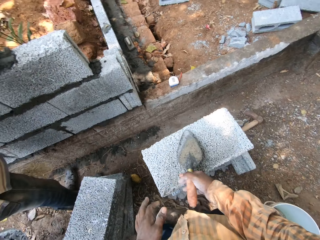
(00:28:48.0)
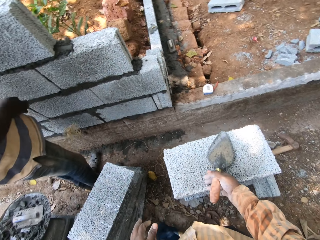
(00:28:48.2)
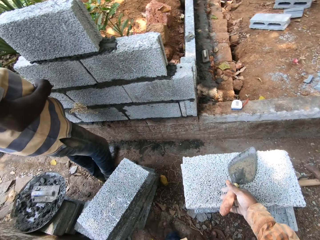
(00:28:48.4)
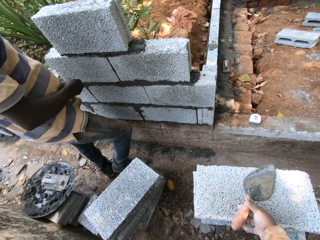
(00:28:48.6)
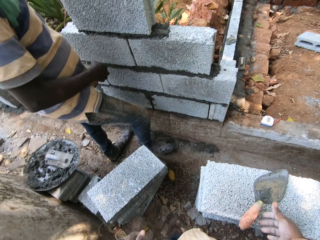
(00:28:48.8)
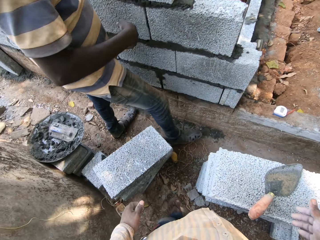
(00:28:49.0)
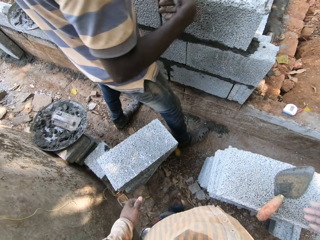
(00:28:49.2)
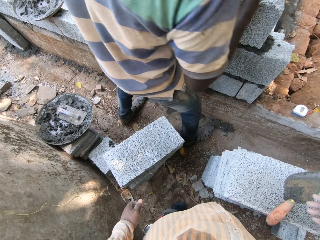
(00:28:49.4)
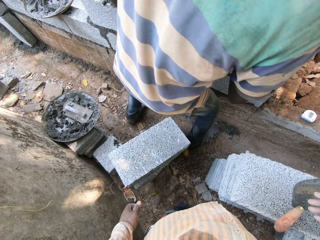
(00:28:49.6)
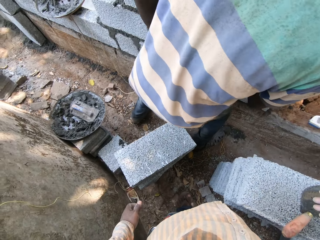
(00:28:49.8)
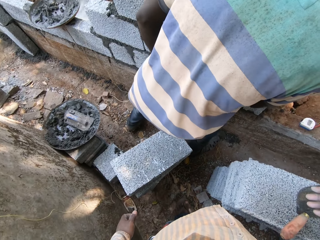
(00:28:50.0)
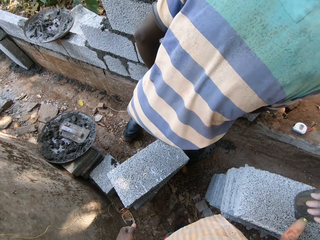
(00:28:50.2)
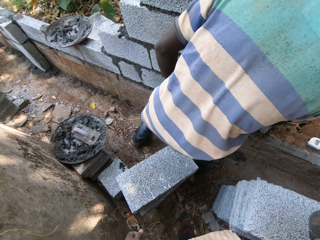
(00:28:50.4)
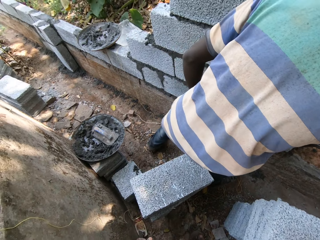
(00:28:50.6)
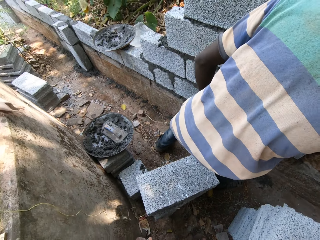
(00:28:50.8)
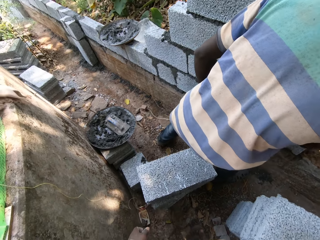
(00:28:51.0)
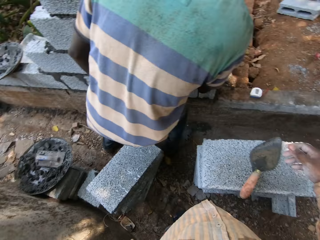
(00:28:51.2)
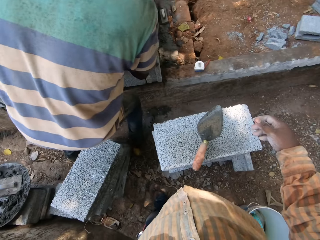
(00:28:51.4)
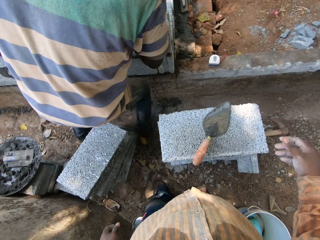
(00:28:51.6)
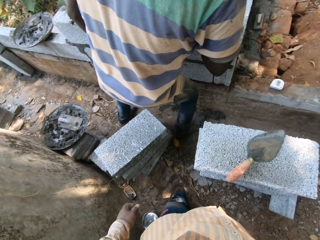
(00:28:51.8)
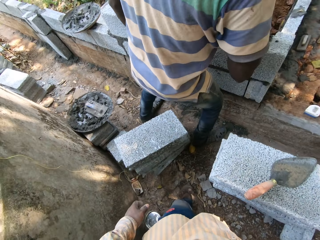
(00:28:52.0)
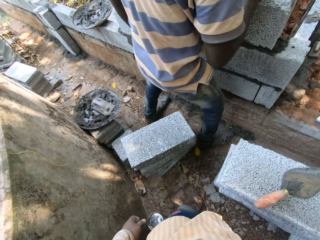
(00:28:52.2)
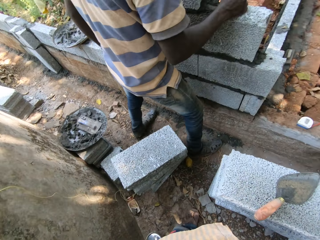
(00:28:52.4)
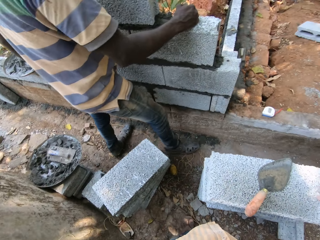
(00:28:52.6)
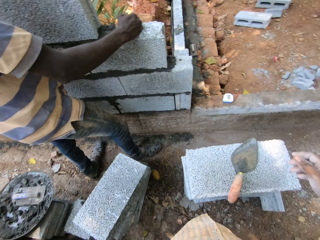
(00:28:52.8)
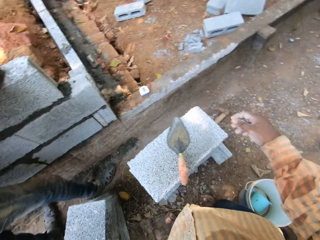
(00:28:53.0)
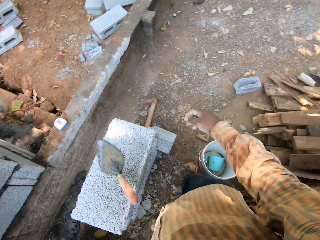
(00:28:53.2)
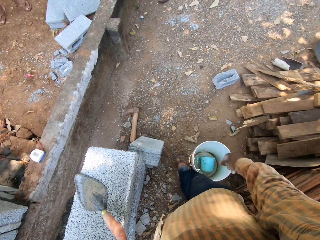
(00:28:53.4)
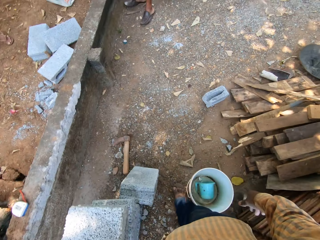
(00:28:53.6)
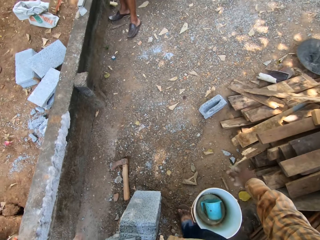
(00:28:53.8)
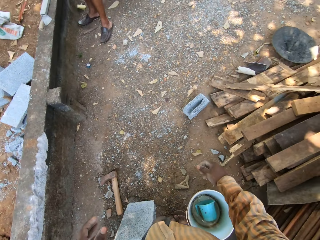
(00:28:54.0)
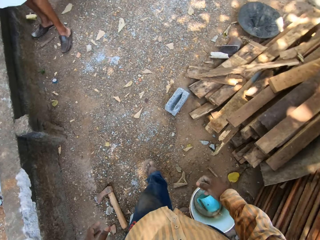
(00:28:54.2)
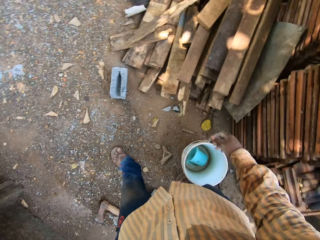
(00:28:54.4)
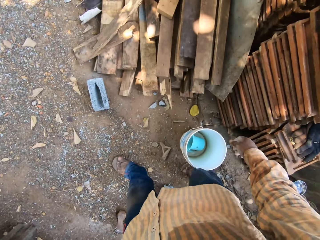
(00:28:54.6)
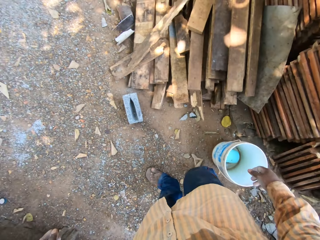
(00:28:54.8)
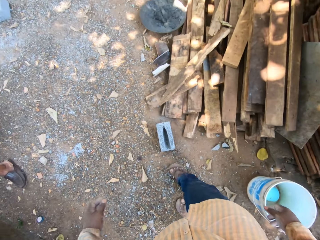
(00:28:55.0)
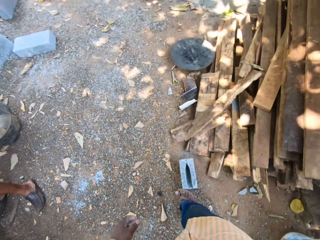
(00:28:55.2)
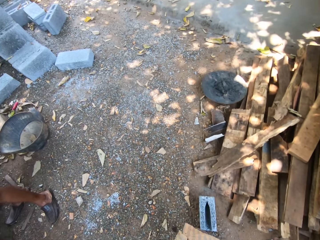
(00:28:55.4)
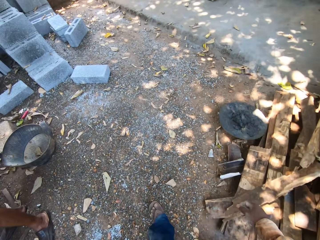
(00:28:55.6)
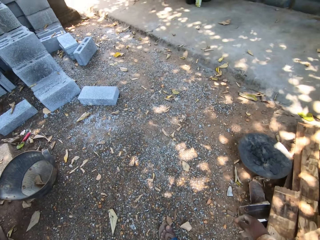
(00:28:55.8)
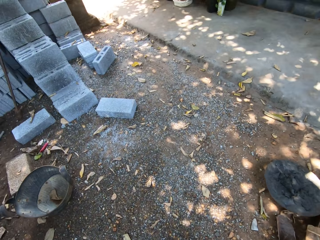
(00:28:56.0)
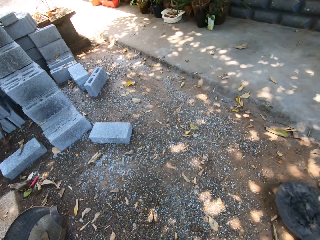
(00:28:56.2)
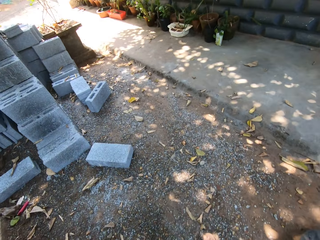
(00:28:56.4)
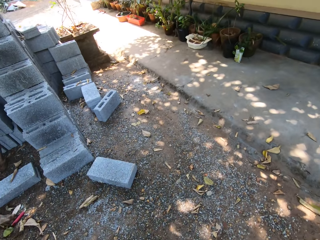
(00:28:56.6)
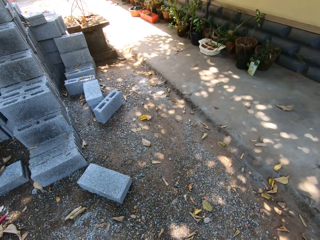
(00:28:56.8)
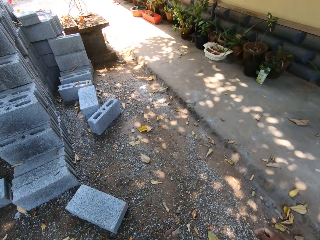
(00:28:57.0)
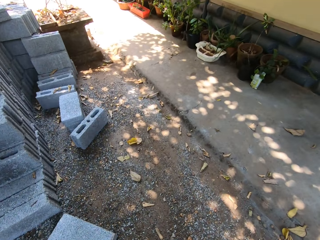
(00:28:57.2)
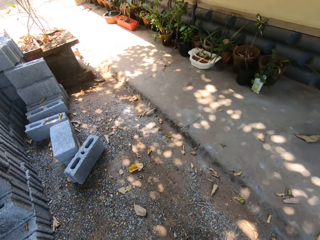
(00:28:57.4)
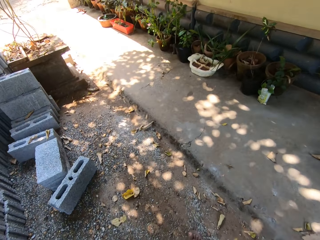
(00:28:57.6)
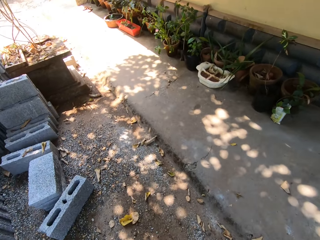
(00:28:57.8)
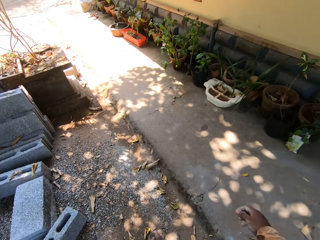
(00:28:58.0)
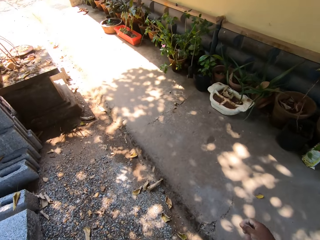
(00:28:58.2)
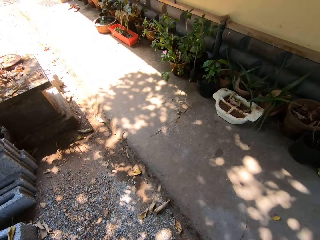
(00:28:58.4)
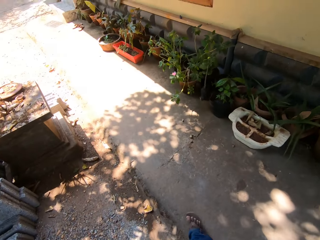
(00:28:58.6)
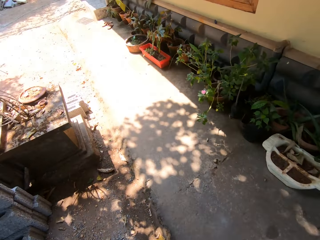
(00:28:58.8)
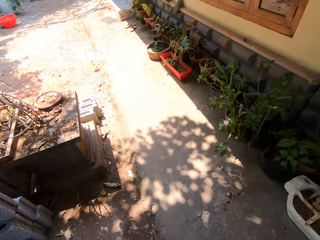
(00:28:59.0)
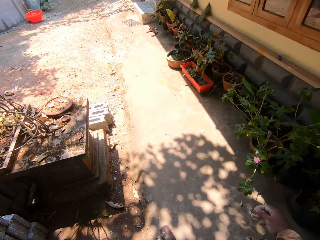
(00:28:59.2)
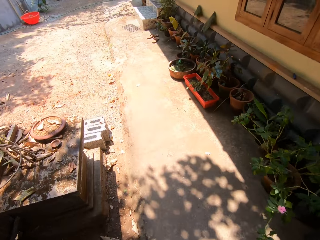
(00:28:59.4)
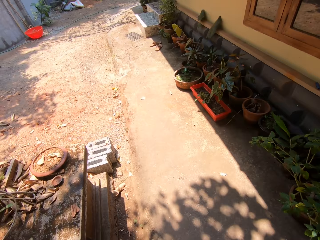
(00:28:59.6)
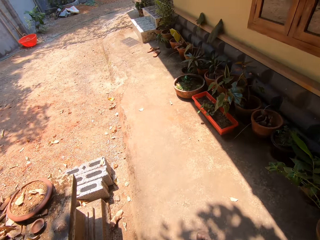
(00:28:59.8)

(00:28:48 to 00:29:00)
The camera wearer transfers a trowel to the right hand. He drops the brick trowel on a stack of bricks on the ground with his right hand. He converses with someone. He walks around the compound.

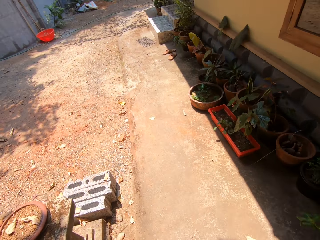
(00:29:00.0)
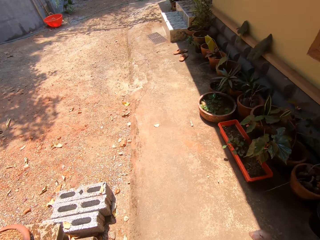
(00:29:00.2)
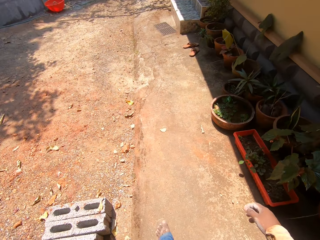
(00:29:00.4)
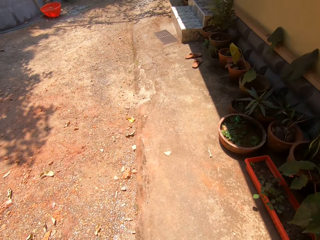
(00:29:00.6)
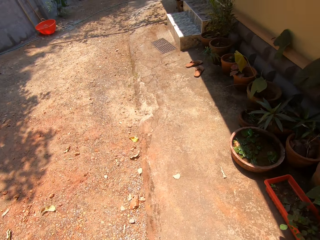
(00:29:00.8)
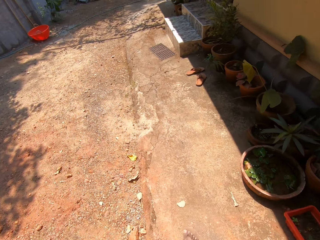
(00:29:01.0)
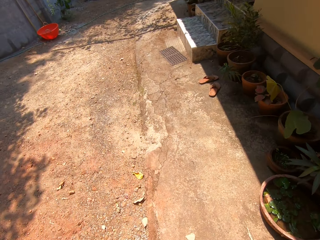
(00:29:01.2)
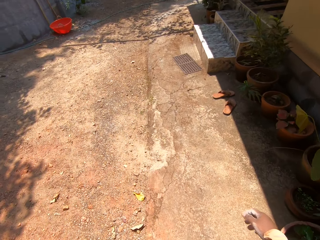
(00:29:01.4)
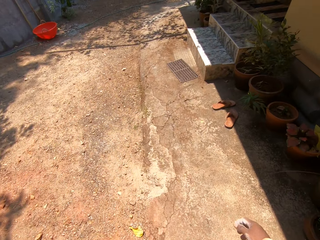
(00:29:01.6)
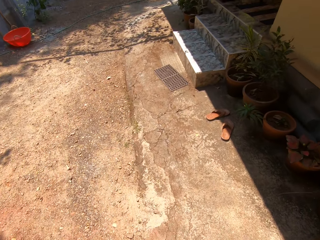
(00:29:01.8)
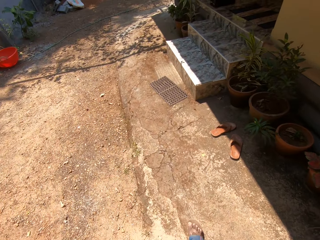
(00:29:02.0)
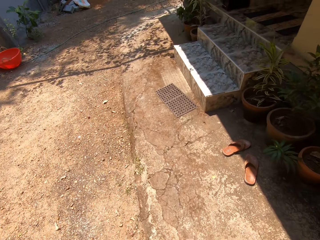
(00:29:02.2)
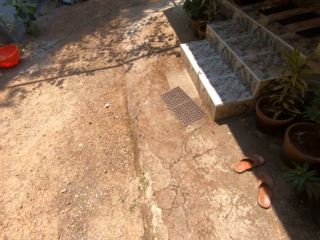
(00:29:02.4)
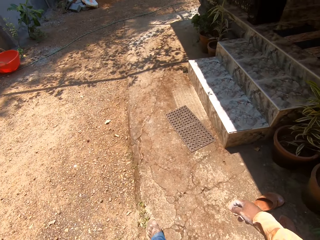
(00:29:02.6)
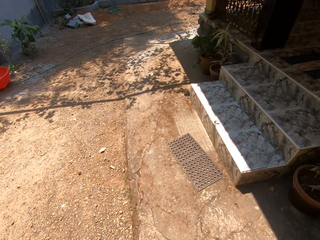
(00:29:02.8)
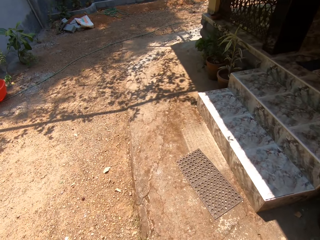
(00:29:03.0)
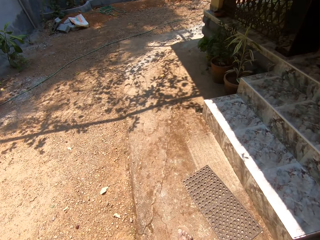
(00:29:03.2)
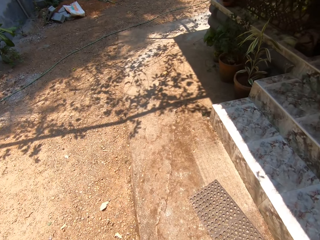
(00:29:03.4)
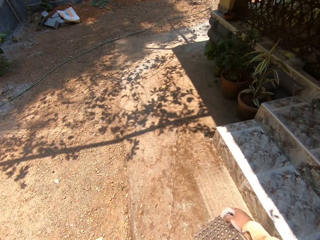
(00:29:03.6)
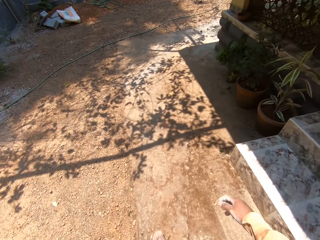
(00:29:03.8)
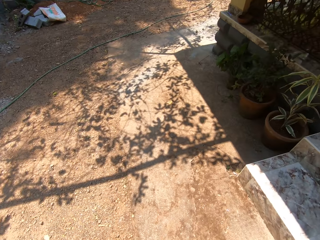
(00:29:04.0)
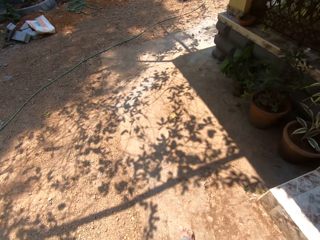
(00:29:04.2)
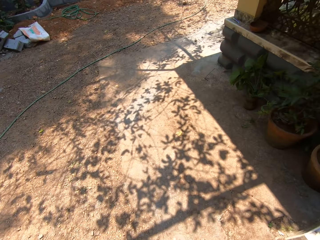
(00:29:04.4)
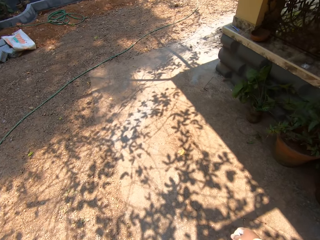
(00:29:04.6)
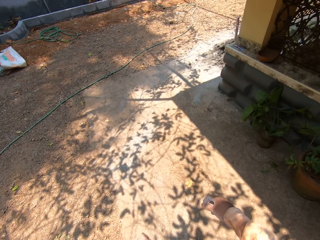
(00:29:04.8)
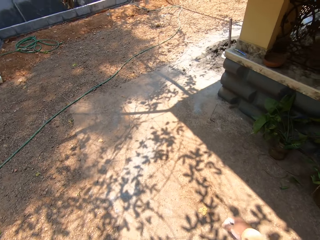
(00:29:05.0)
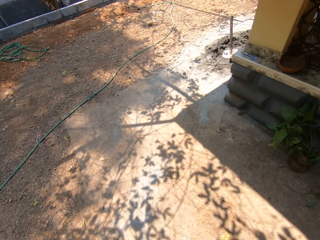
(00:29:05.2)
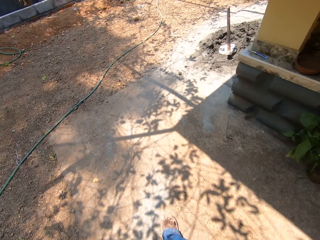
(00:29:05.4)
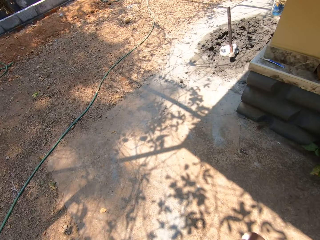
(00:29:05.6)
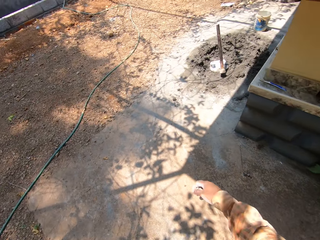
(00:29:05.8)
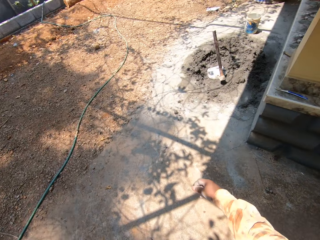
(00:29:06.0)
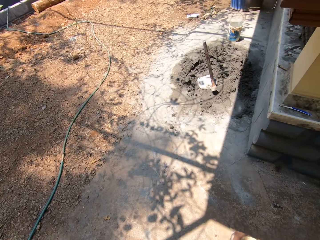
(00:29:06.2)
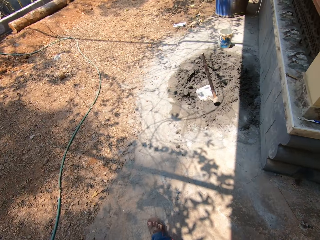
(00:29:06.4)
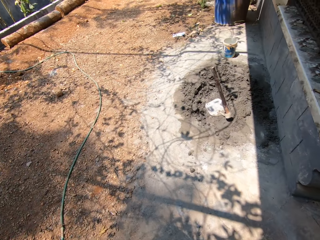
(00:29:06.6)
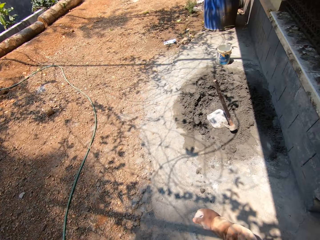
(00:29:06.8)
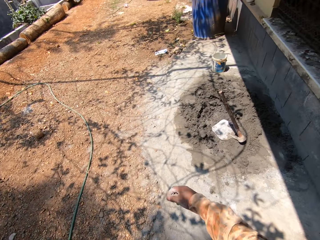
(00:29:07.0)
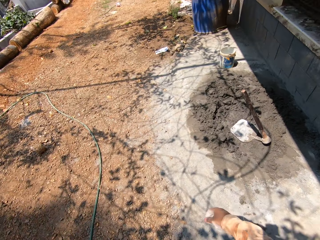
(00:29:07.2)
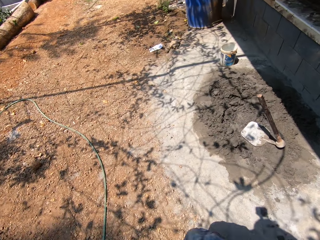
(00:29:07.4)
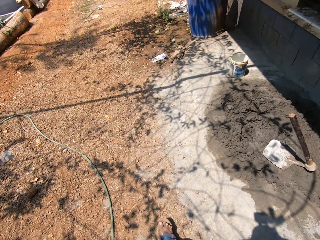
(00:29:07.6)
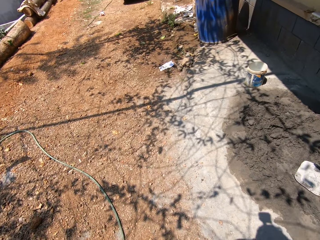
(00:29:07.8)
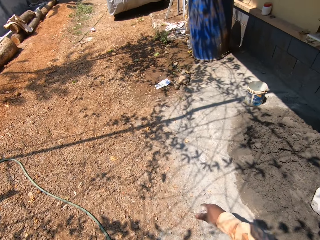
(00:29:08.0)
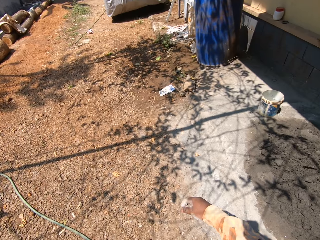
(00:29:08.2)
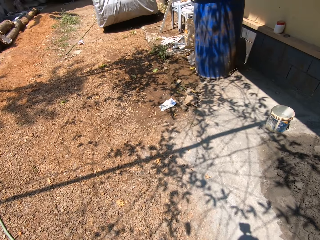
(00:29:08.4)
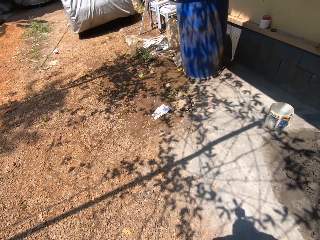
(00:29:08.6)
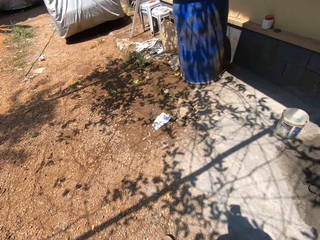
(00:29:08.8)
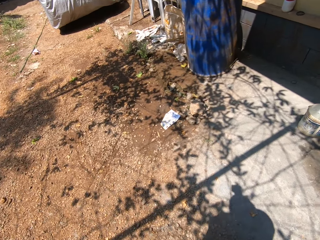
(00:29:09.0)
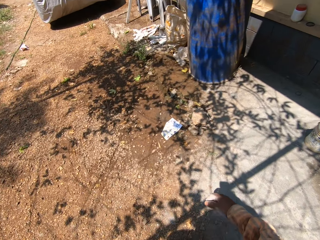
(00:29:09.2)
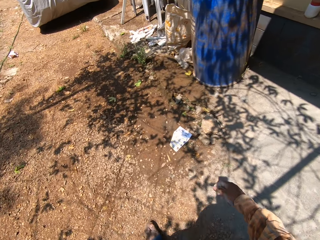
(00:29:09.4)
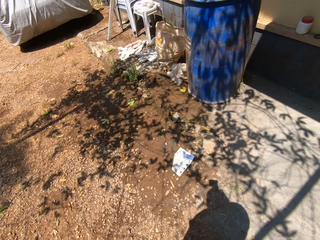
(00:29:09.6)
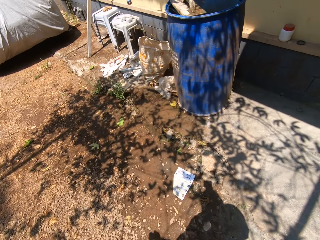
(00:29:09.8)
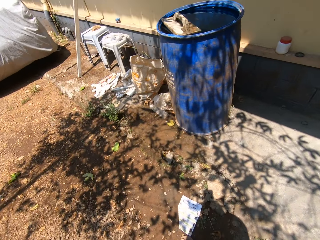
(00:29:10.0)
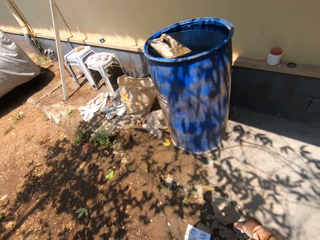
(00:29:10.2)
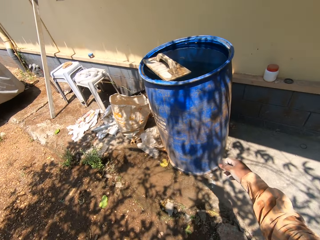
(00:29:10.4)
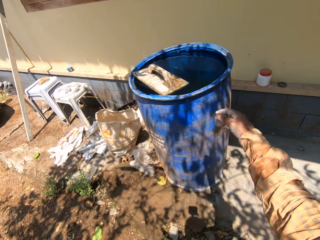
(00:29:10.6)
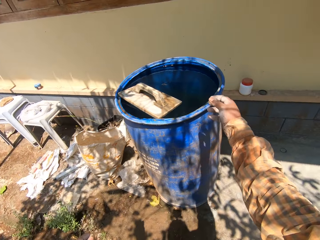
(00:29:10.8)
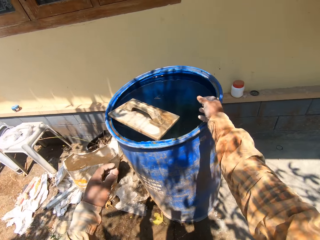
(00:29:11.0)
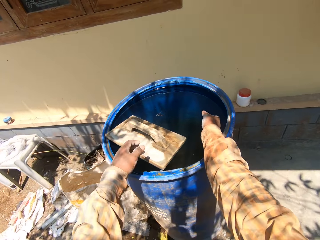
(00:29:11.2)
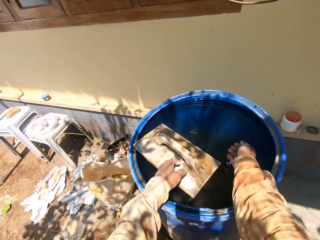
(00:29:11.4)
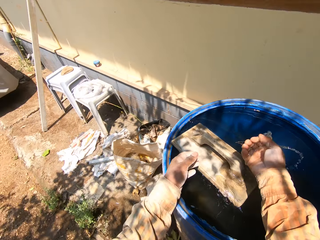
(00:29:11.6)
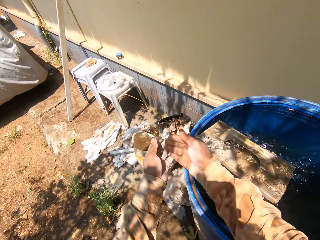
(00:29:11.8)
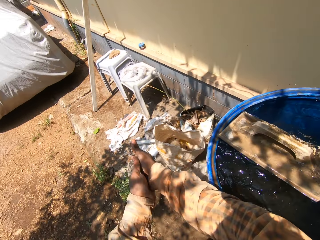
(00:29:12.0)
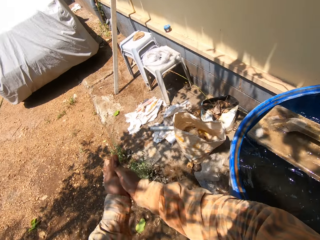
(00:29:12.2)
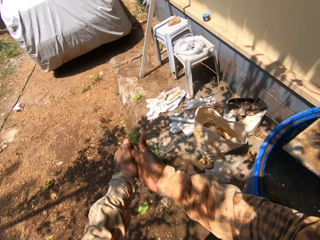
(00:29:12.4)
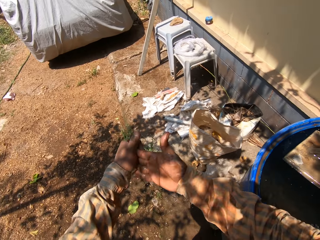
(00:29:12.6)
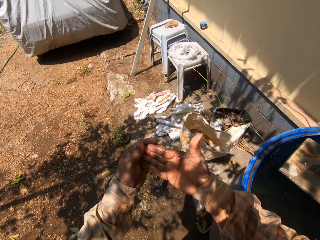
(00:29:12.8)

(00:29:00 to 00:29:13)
The camera wearer scoops water from a drum on the ground with his right hand. He rinses the hands. He rubs both hands.
